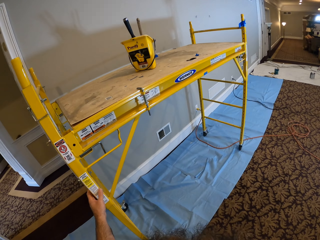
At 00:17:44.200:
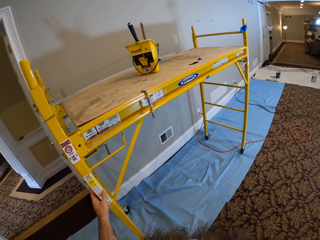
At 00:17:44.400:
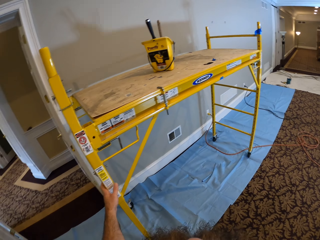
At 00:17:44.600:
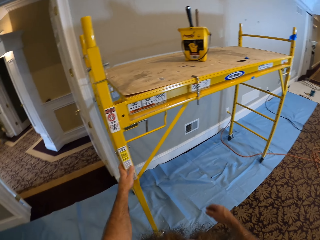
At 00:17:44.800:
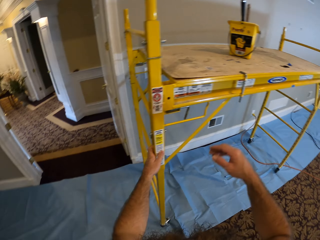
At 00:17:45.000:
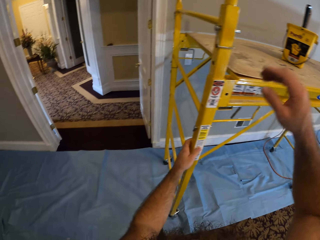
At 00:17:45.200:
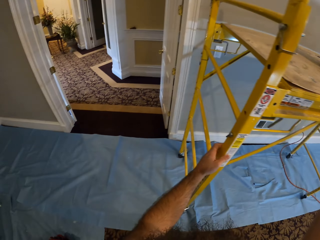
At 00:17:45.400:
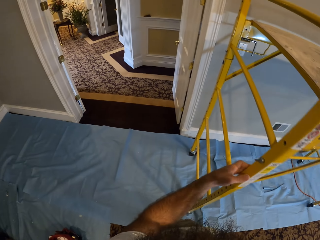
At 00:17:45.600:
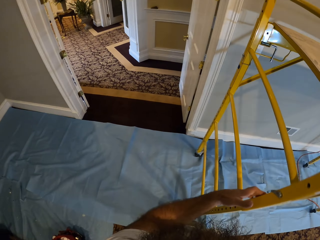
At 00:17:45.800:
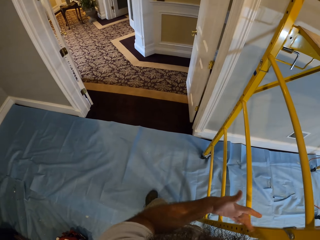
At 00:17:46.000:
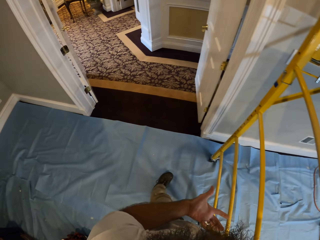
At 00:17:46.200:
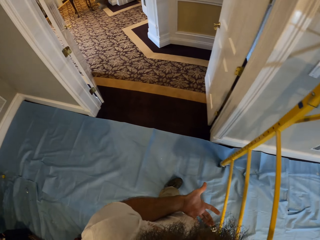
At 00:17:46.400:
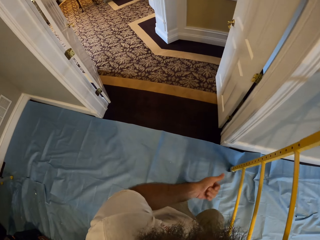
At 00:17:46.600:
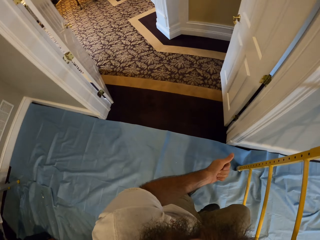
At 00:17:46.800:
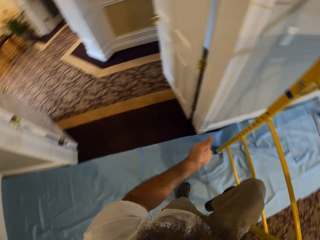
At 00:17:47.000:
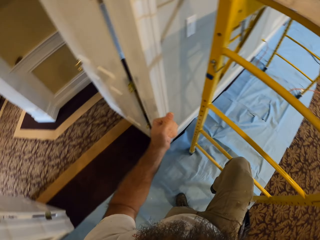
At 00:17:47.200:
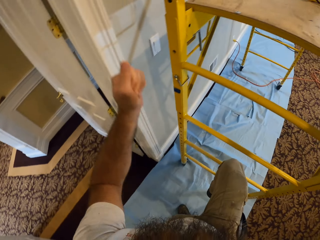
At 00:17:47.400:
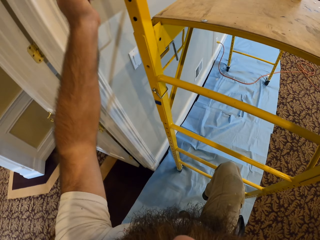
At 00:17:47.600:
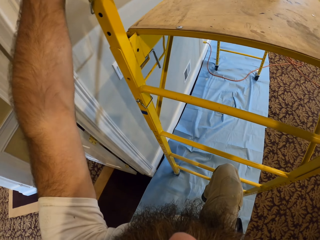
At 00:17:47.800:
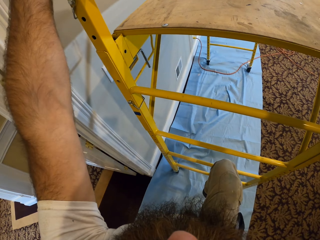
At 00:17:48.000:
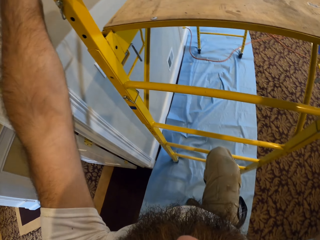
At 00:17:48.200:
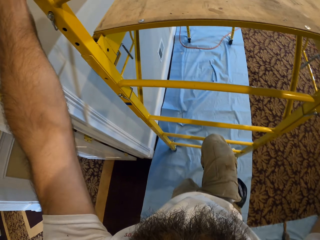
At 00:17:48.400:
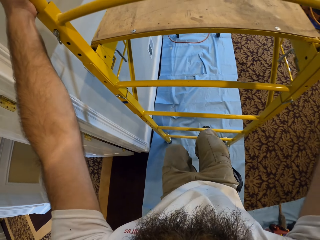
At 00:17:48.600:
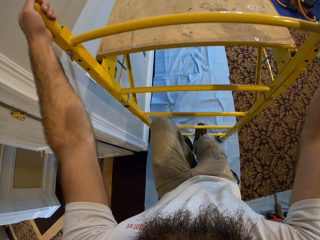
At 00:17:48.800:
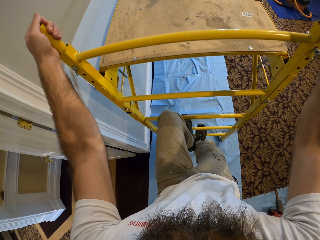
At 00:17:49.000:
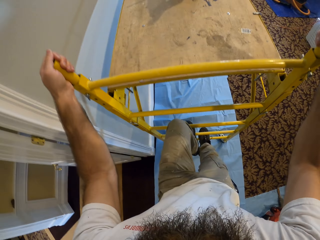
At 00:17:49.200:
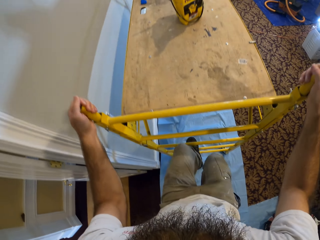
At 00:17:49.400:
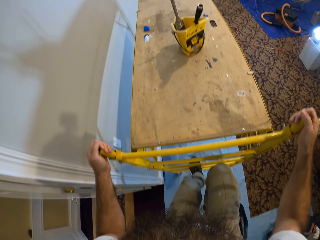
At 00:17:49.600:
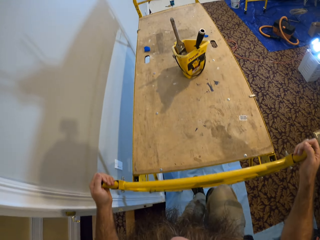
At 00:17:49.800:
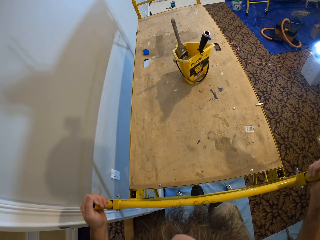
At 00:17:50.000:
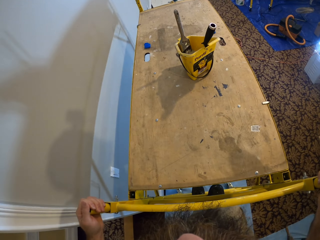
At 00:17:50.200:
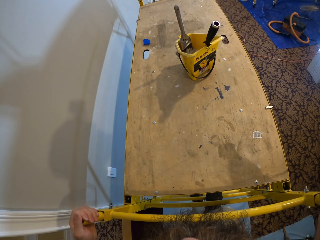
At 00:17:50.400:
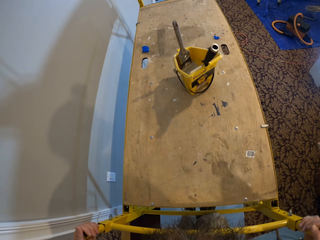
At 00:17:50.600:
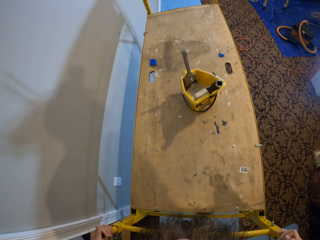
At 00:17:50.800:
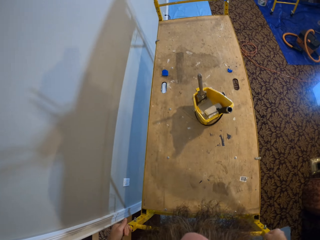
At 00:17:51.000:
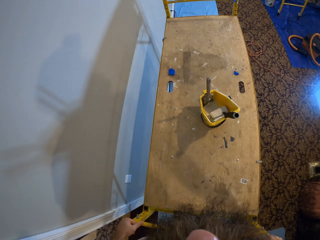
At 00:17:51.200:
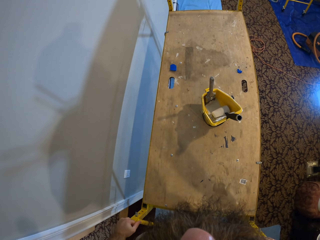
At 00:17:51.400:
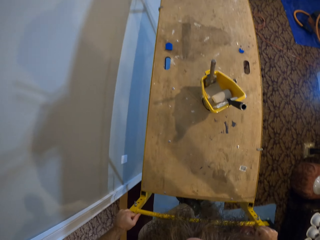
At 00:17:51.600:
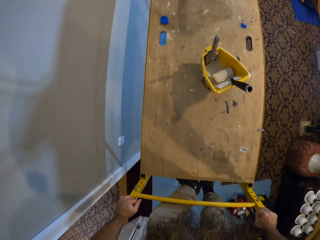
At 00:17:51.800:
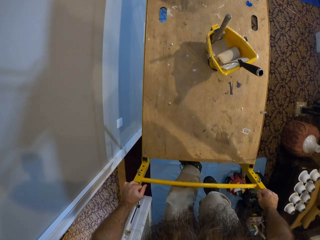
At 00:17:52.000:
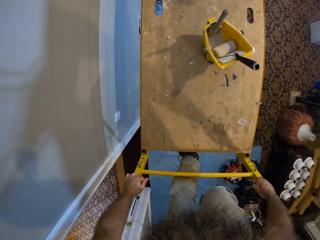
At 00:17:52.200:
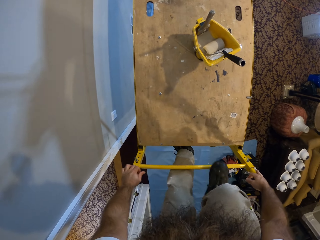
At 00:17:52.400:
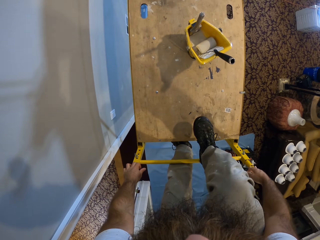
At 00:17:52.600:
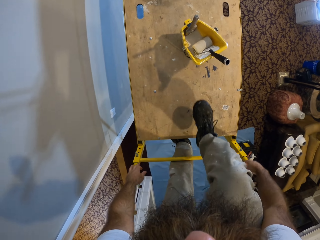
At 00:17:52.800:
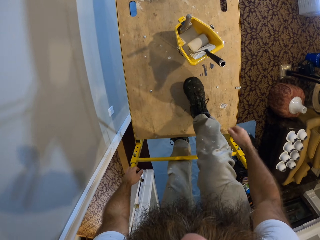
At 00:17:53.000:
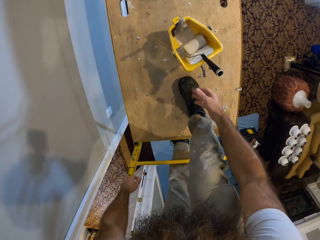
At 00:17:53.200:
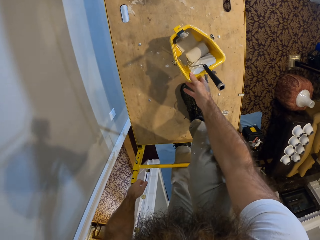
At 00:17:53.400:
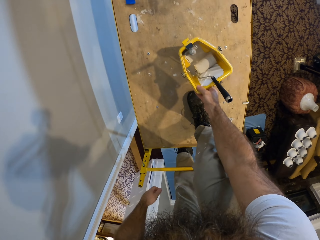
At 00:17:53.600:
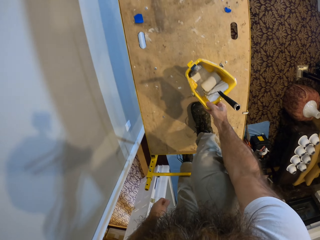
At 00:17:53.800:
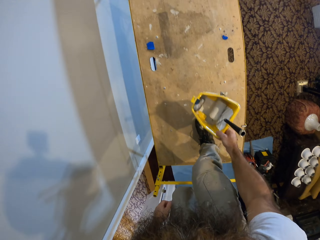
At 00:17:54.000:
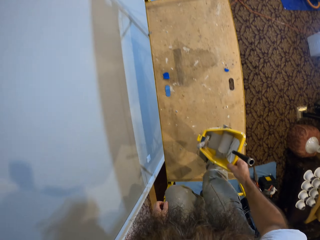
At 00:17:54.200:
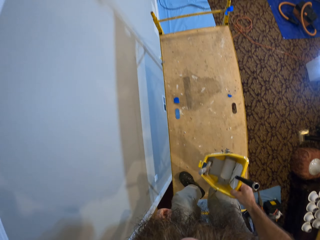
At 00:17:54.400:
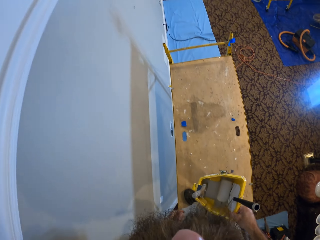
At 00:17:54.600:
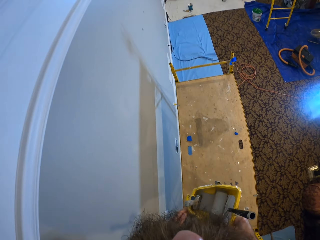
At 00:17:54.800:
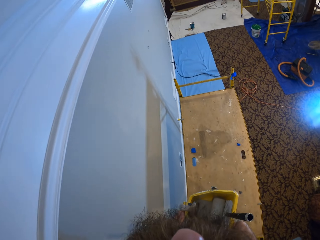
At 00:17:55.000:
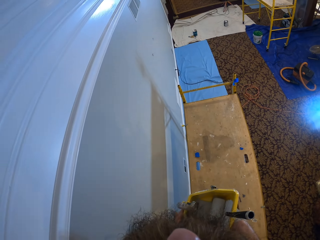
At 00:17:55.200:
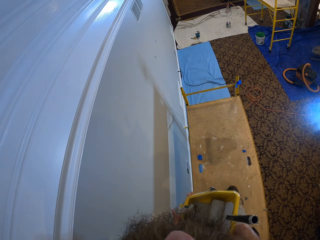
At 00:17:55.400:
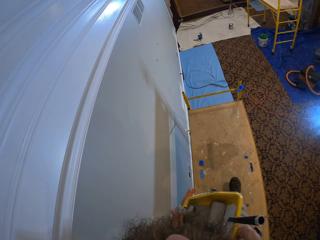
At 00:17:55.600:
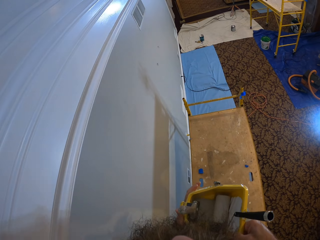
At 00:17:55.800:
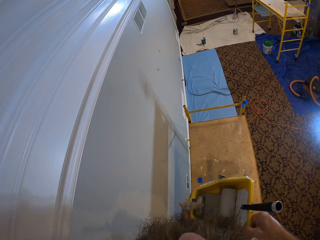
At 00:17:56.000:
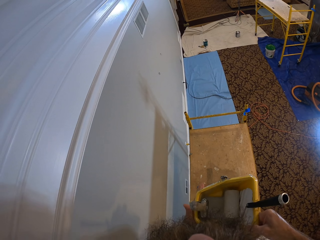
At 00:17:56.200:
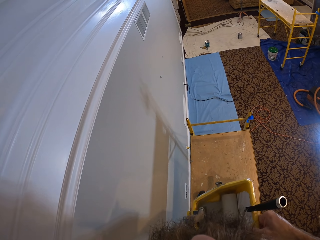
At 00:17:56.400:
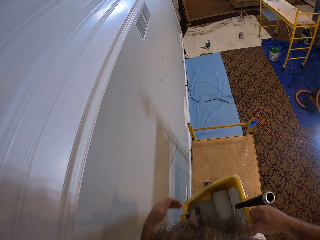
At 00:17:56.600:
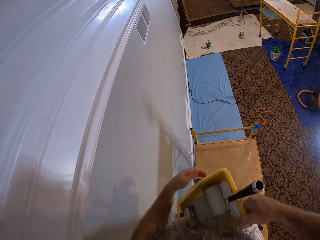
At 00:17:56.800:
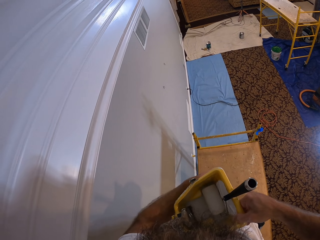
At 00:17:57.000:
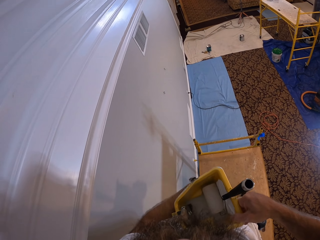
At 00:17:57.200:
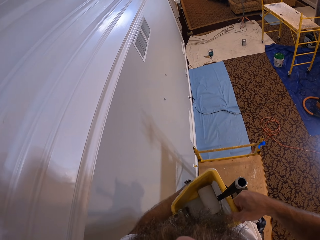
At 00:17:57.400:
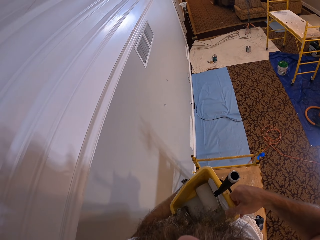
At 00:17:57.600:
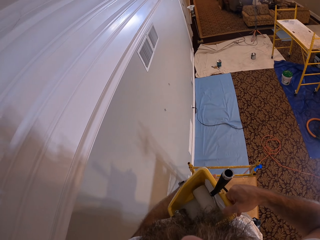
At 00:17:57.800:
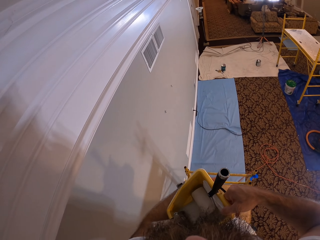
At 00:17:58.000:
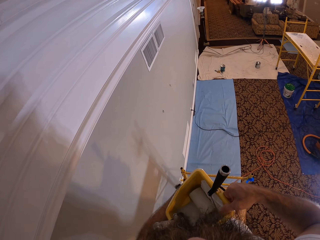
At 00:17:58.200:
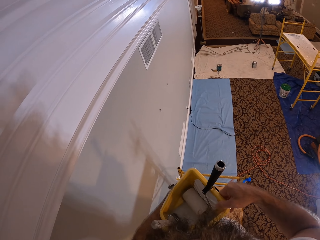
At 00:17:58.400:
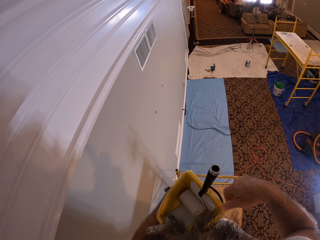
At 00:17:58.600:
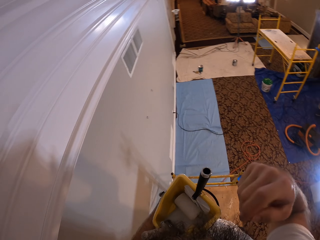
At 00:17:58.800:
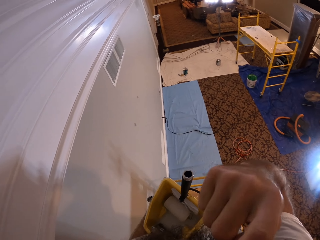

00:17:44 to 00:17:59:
The camera wearer walks around. He climbs on top of the work platform. He picks up the paint bucket or painting container from the top of the work platform with his right hand. He holds the painting container with both hands. He walks forward.

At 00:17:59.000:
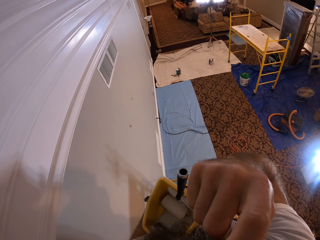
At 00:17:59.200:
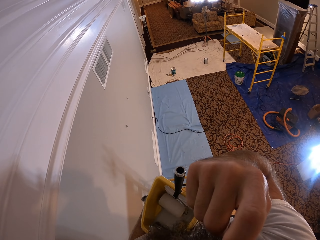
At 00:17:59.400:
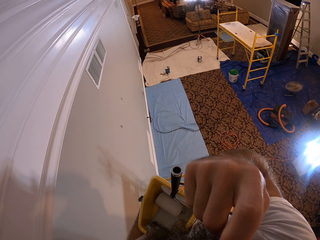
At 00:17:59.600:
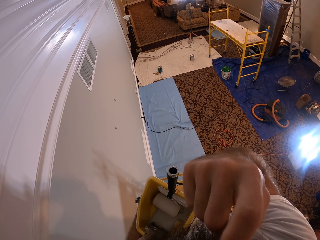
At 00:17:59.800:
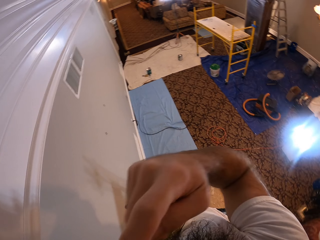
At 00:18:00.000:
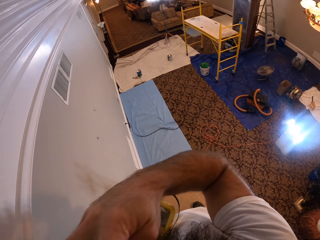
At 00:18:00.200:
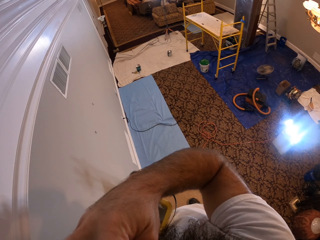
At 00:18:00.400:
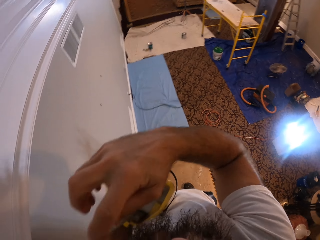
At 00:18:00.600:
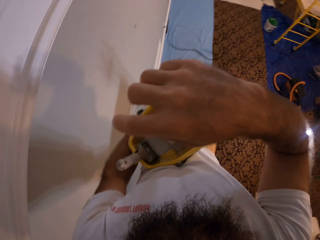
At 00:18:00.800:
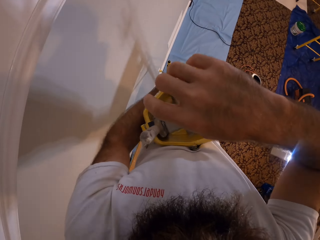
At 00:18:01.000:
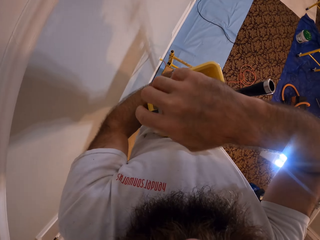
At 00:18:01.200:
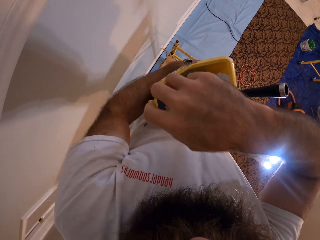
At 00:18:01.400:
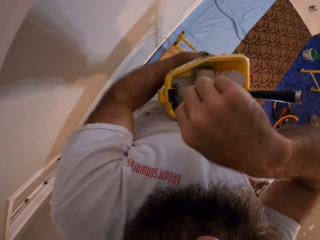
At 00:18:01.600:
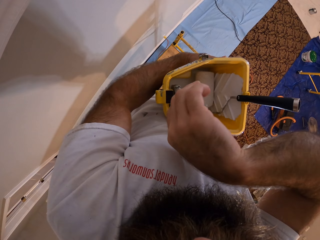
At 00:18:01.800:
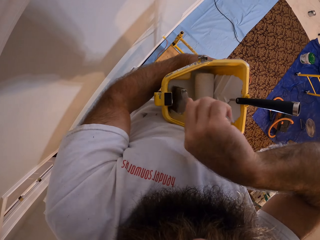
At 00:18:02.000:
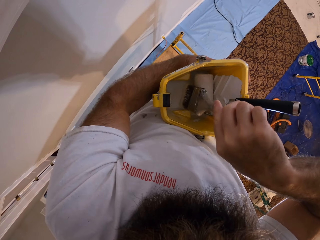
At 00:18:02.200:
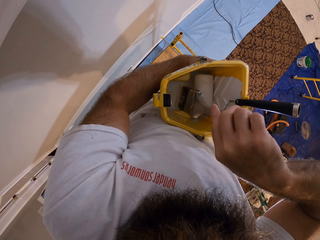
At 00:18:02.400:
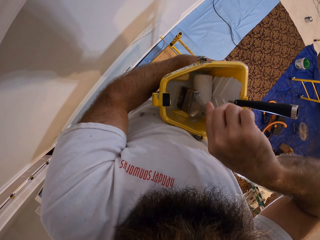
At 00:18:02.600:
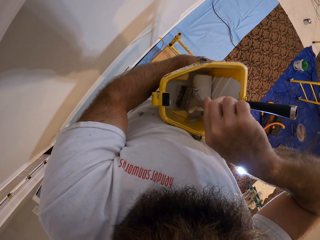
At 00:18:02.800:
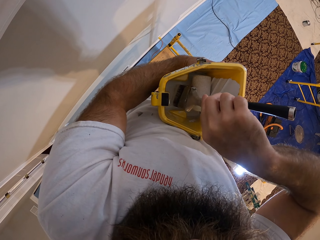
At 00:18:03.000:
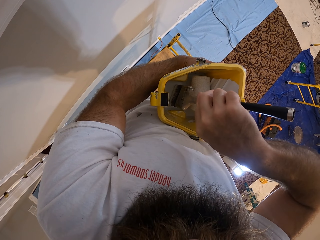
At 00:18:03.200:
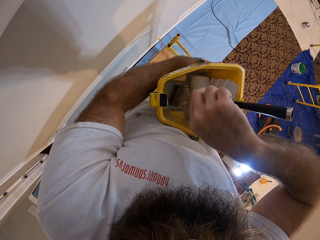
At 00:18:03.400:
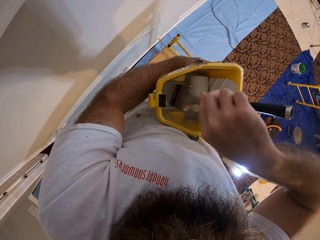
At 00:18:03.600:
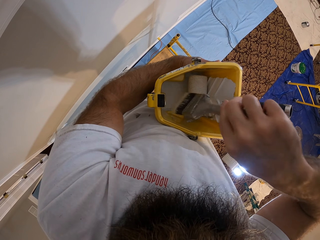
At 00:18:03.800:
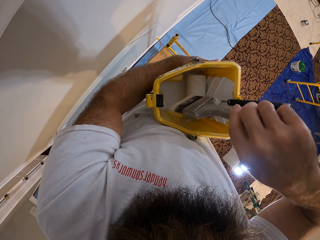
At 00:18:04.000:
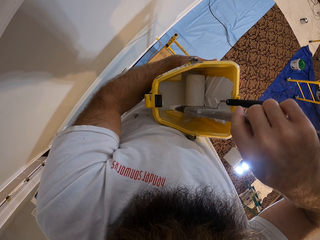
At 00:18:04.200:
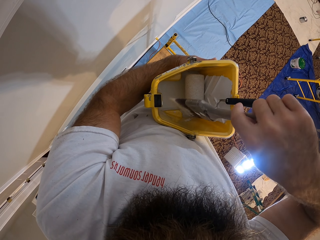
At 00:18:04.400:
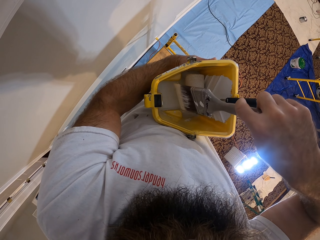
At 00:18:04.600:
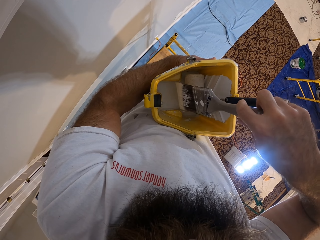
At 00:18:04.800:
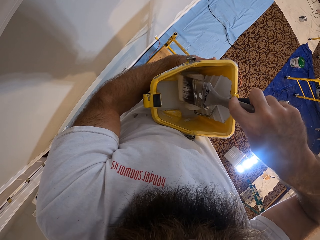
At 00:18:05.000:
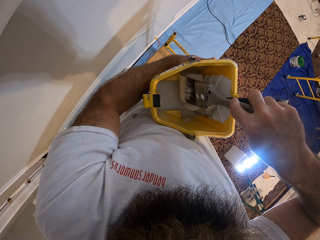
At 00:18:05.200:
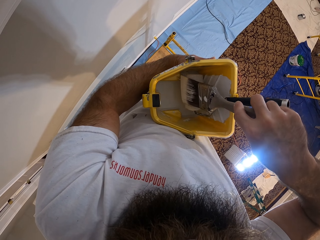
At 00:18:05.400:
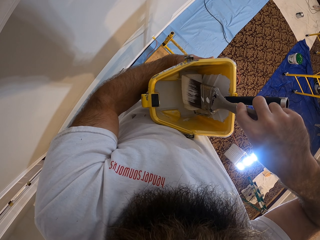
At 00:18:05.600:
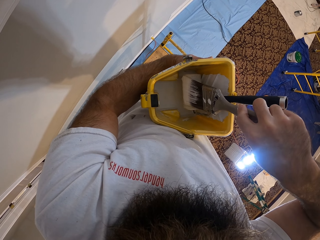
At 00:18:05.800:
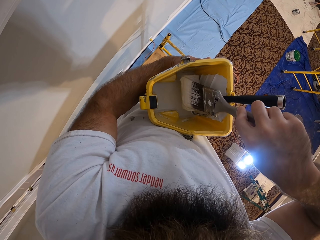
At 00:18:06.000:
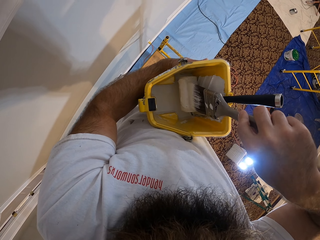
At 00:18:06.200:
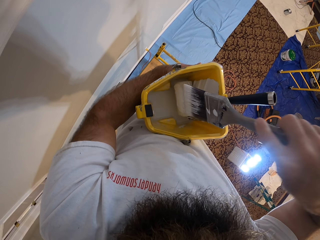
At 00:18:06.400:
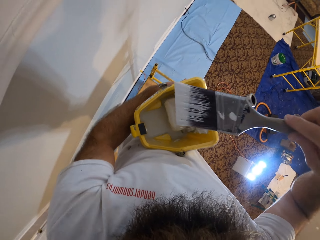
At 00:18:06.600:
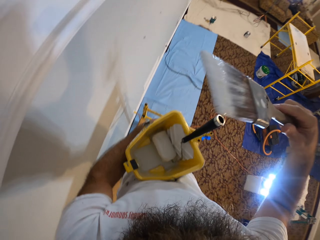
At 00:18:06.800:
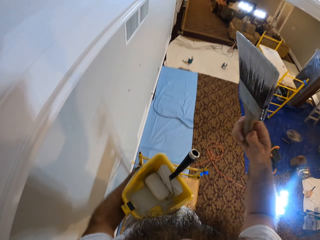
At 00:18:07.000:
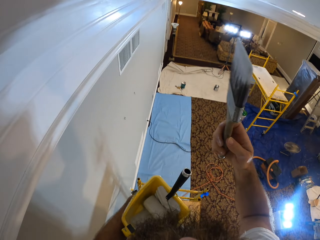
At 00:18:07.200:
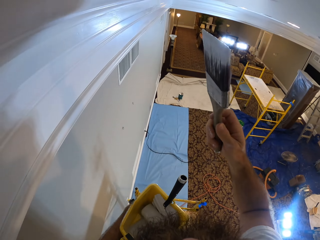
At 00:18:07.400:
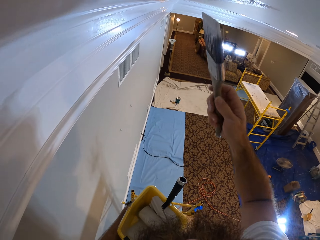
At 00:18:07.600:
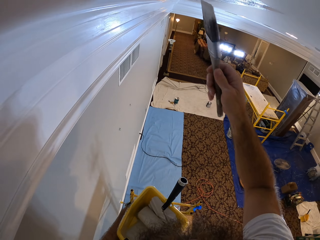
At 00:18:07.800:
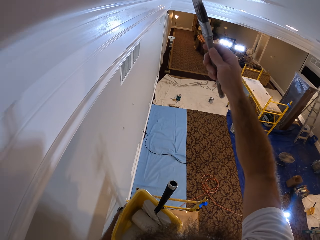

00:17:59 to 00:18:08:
The camera wearer scratches his face. He dips the brush or paint brush into the paint bucket with his right hand. He wipes excess paint from the paint brush. He paints the ceiling with the brush in his right hand.
